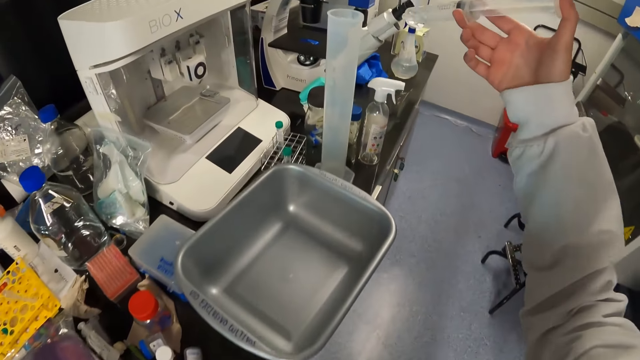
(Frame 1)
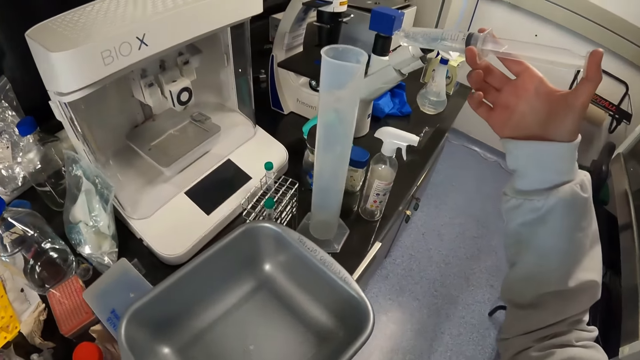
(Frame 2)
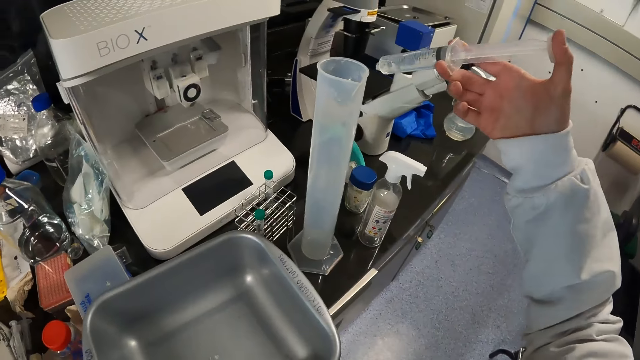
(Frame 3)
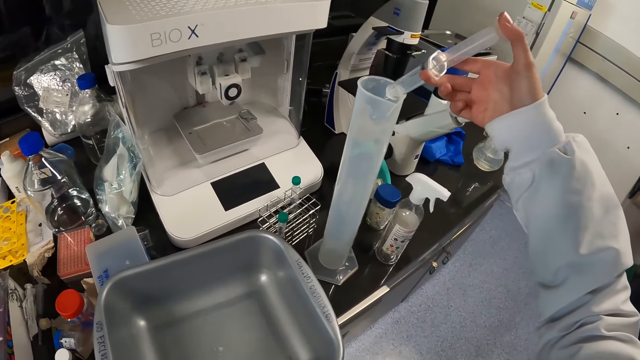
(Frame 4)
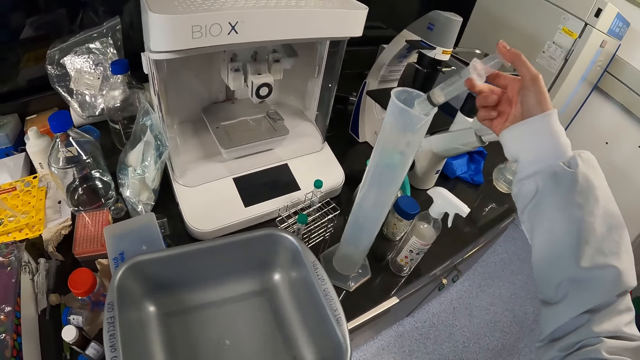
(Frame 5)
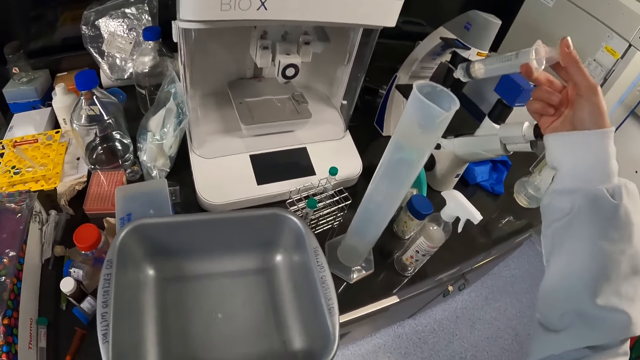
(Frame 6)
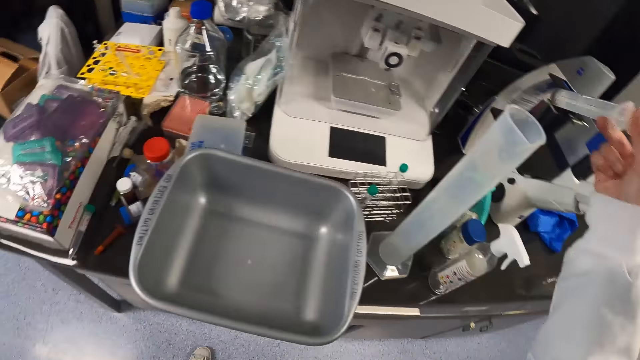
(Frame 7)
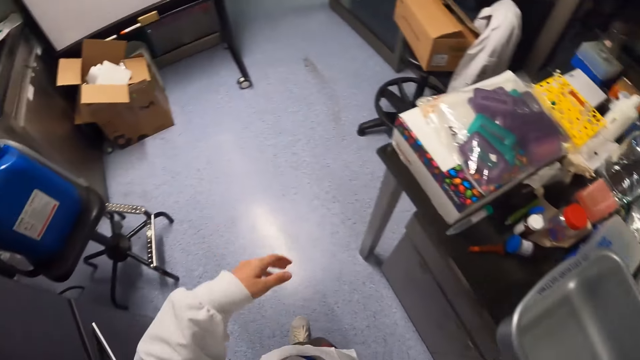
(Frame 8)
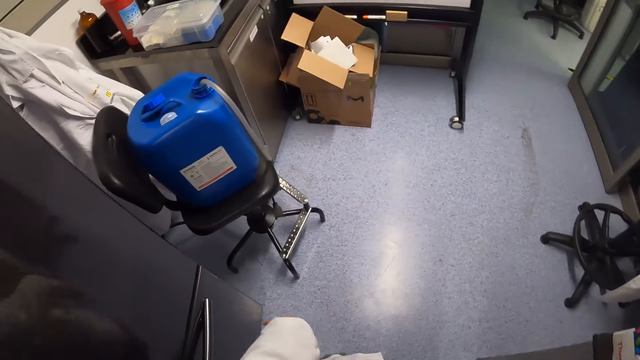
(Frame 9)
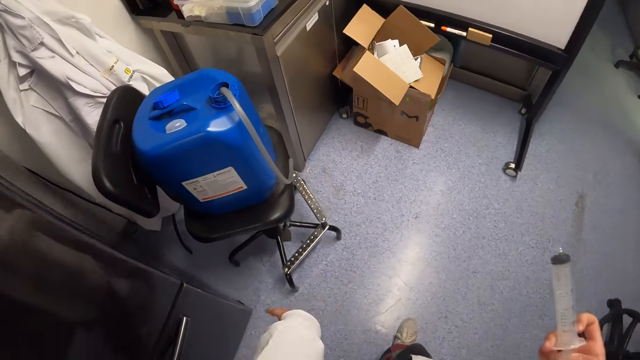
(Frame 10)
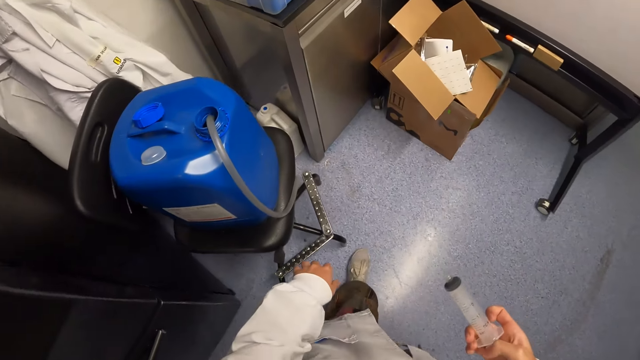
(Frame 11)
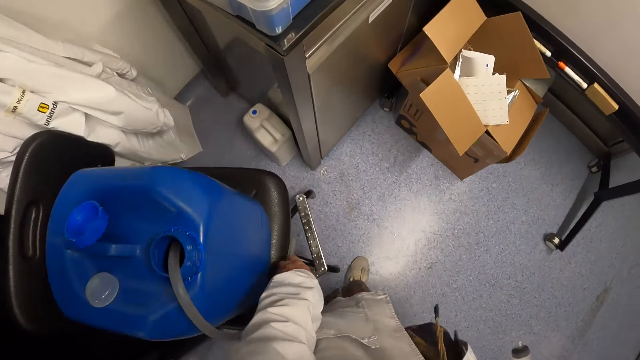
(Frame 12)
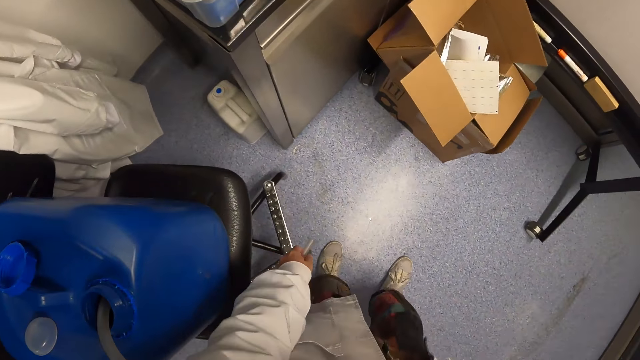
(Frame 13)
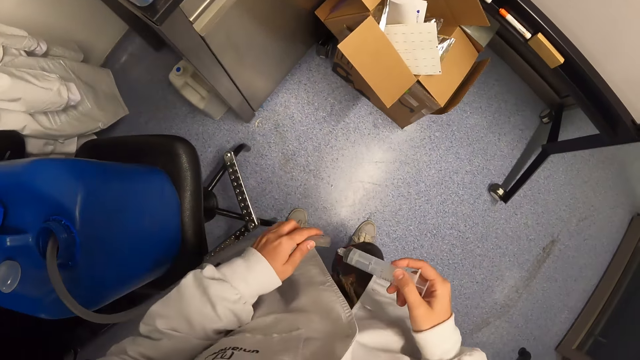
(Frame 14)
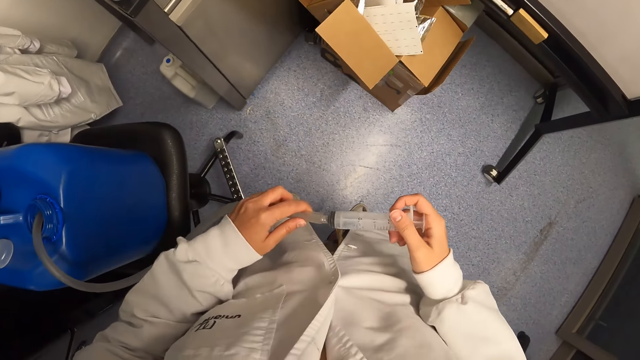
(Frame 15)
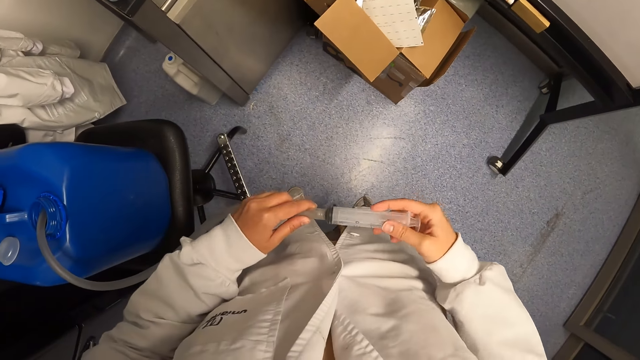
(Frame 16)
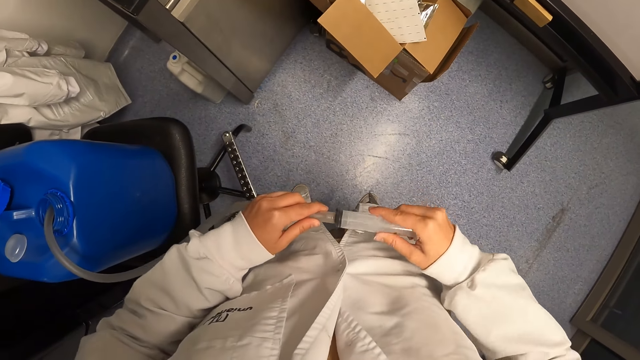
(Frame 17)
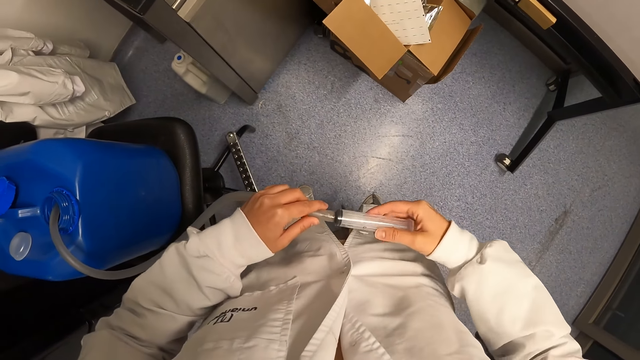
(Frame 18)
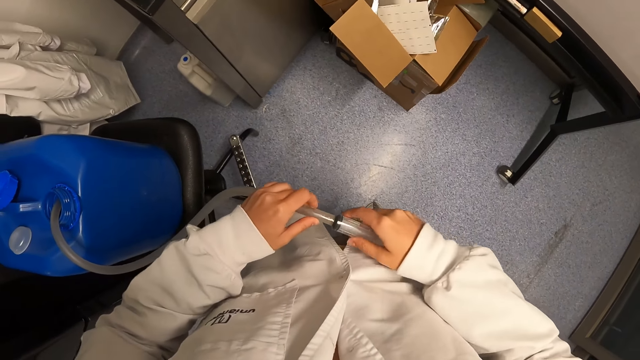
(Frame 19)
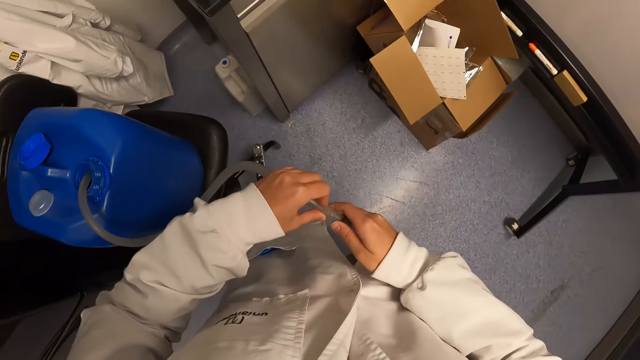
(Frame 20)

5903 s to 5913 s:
The camera wearer pours liquid in a cylinder. They shake the left hand. They hold the tube or pipe. They connect the syringe with the tube.

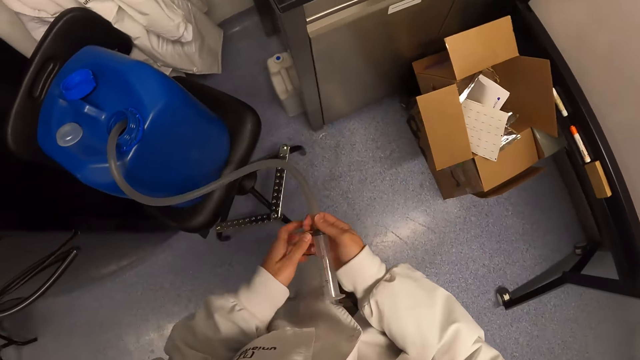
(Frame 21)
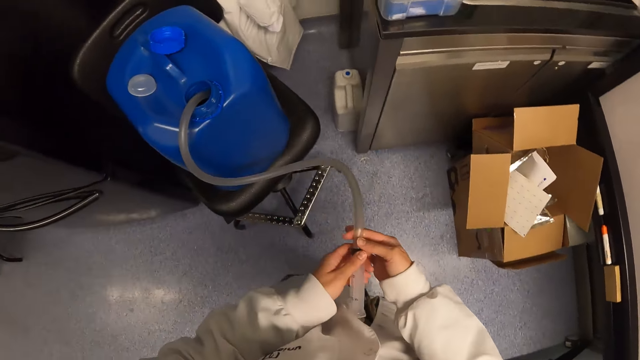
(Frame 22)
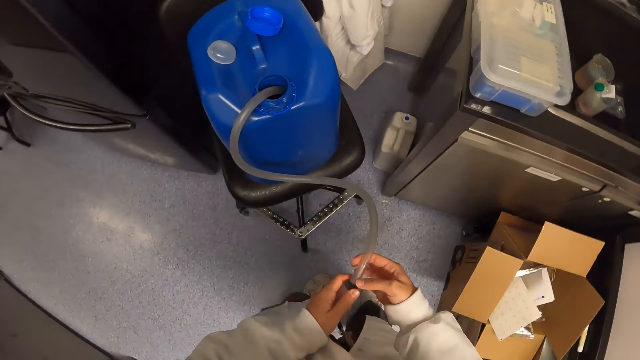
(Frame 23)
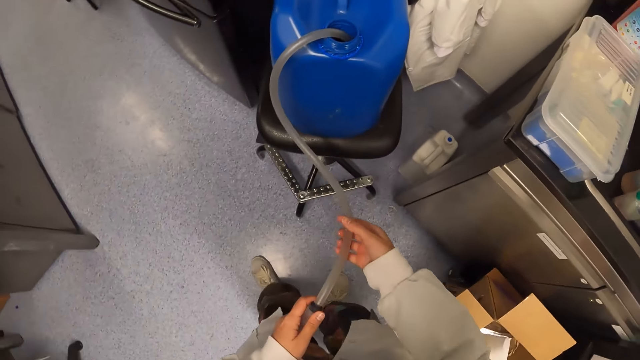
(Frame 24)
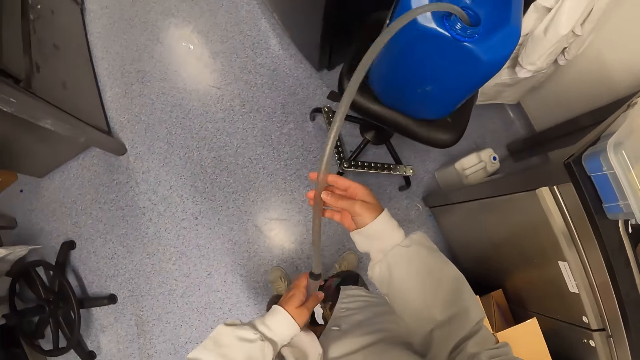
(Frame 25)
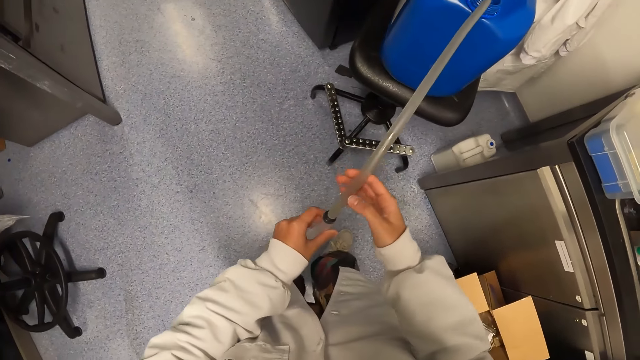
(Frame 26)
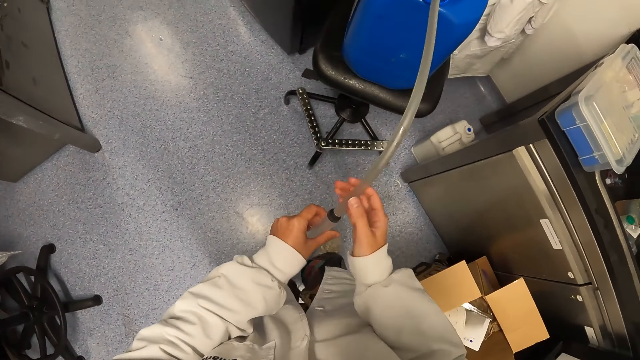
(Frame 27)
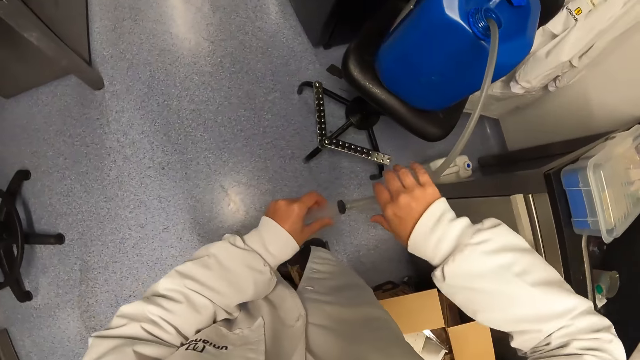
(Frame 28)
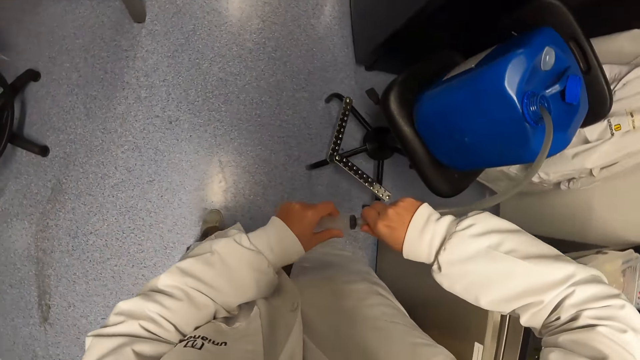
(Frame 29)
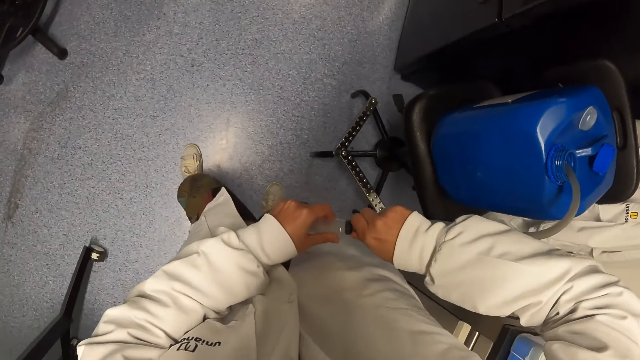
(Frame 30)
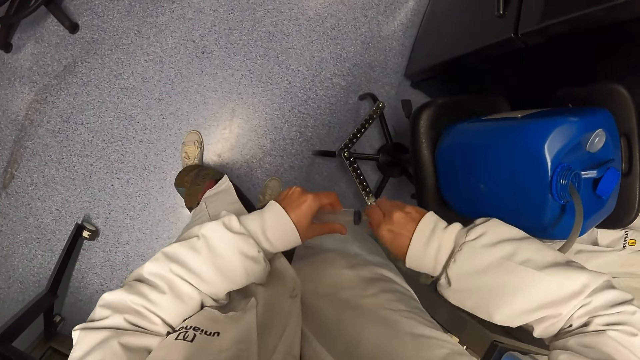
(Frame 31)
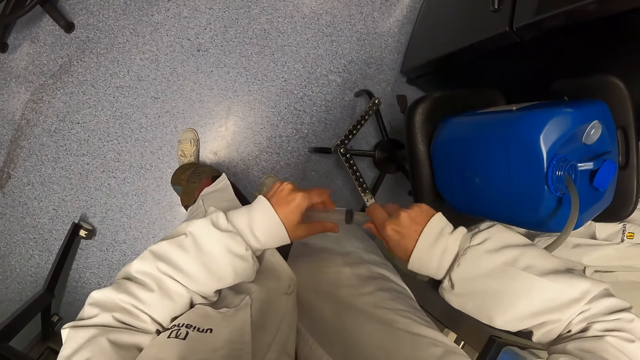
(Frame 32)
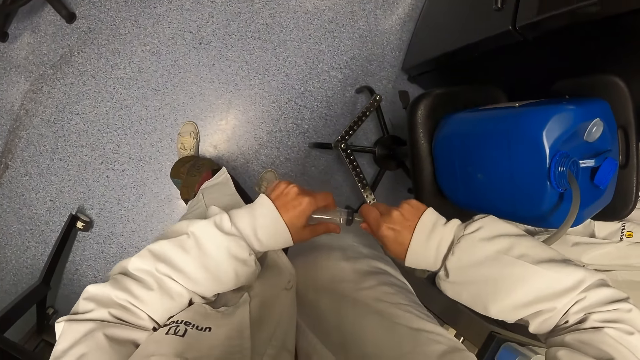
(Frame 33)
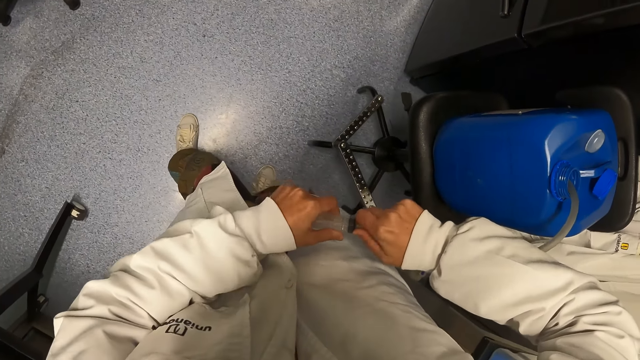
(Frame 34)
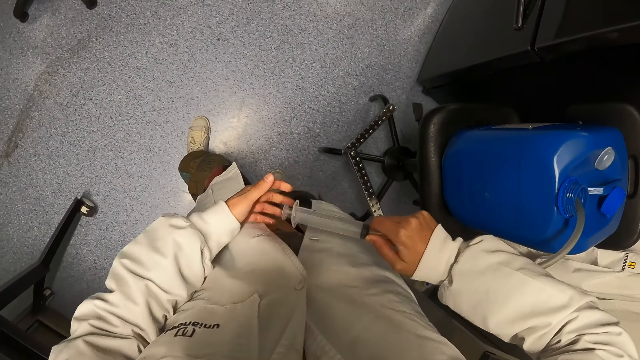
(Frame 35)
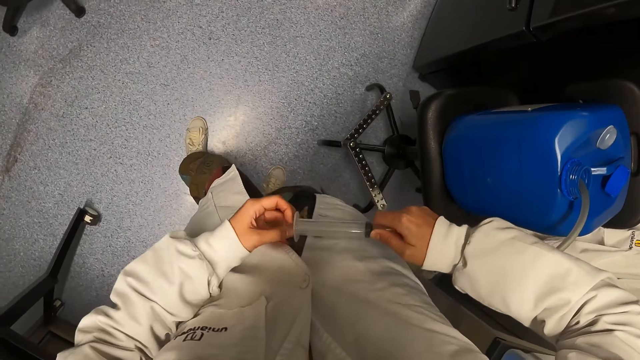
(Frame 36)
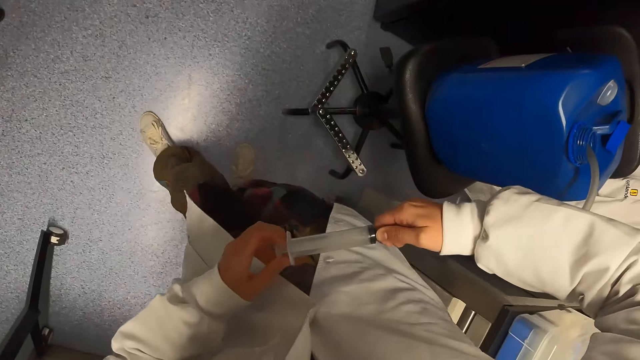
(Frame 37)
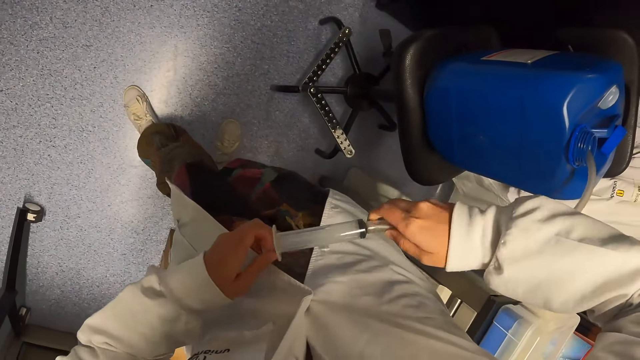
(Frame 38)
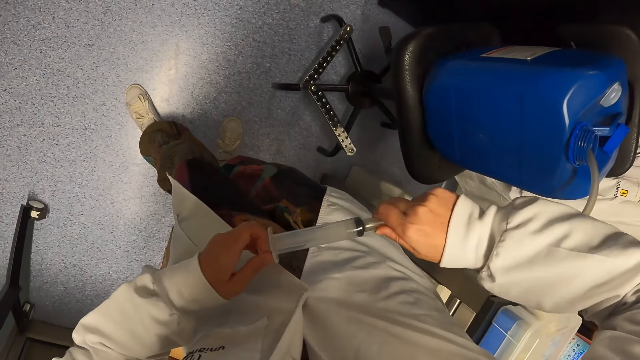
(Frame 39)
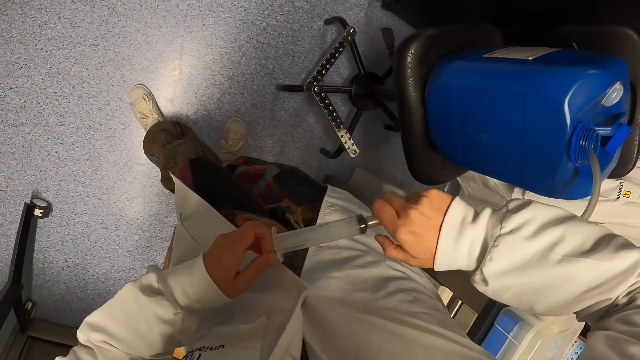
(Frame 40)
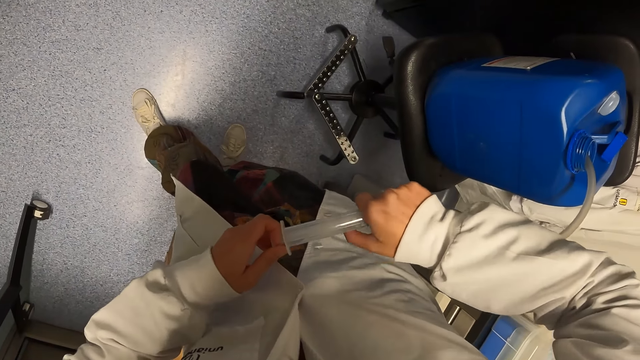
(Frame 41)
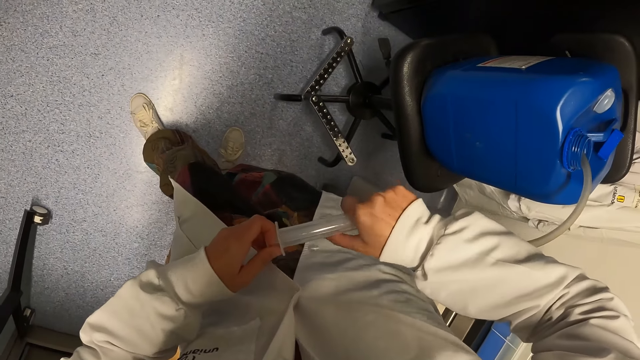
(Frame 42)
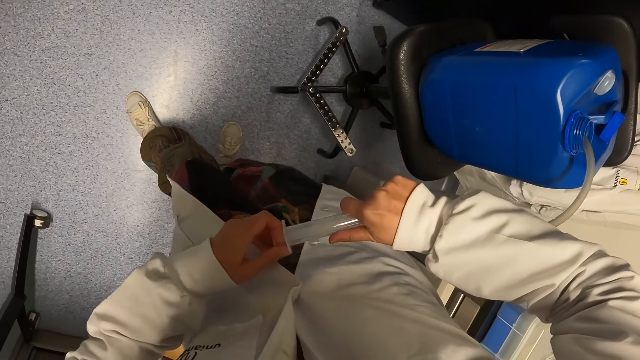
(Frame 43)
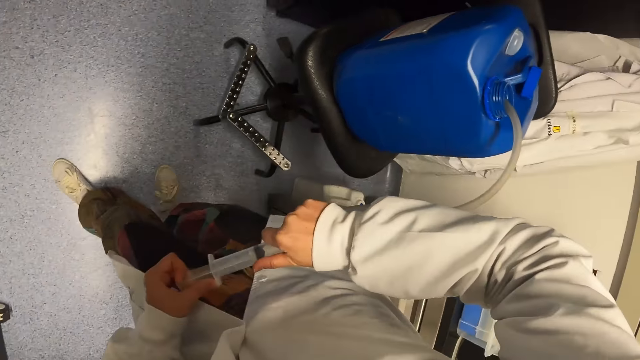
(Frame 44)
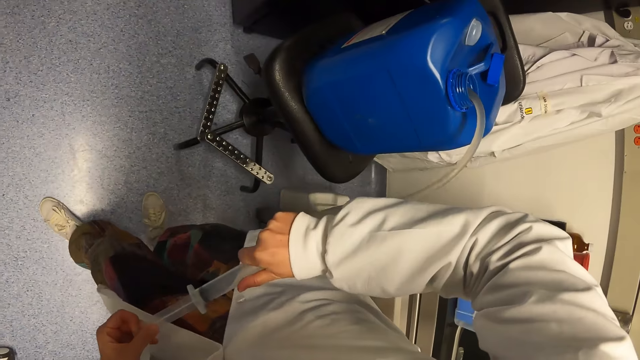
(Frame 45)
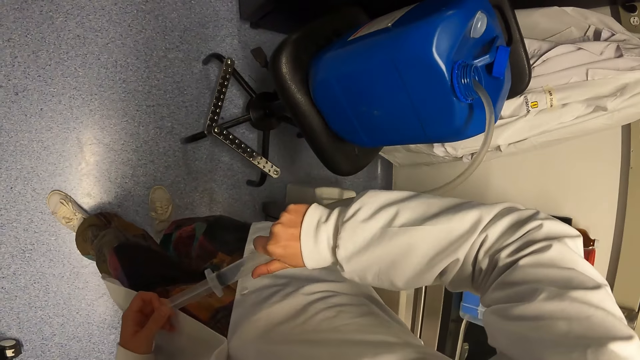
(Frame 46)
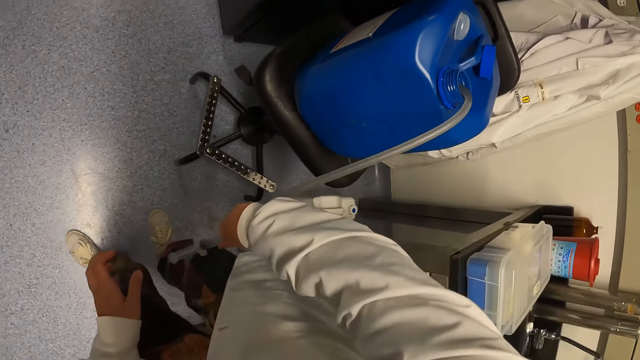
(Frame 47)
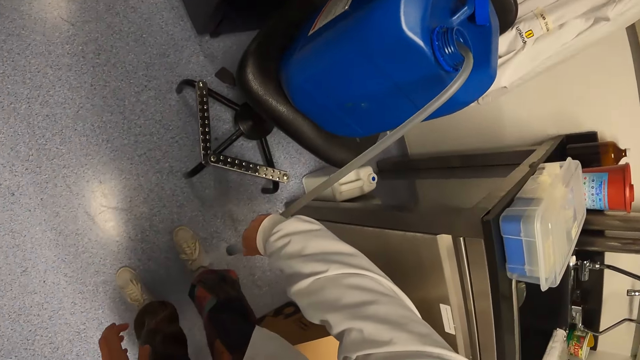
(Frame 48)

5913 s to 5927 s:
The camera wearer checks the tube. They adjust the tube. They pull part of the syringe. They suck liquid with the syringe. They stare at the syringe.
